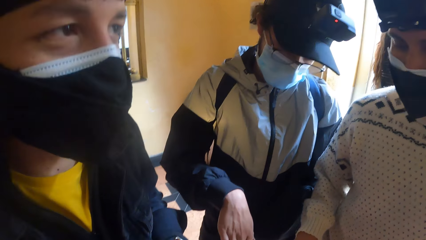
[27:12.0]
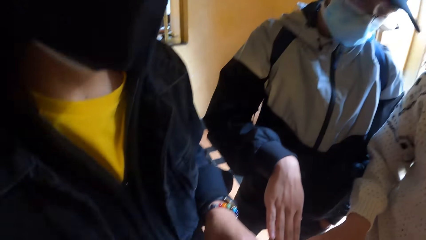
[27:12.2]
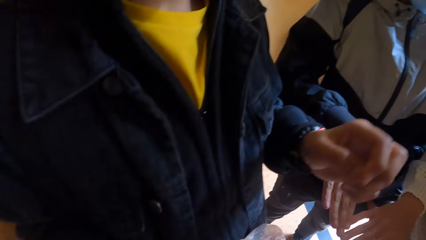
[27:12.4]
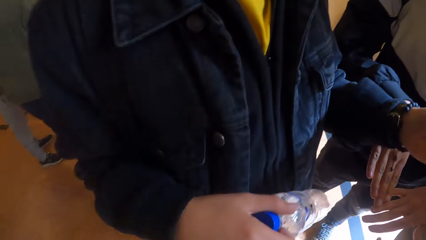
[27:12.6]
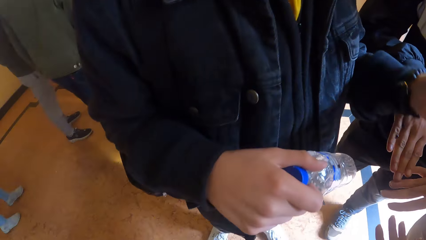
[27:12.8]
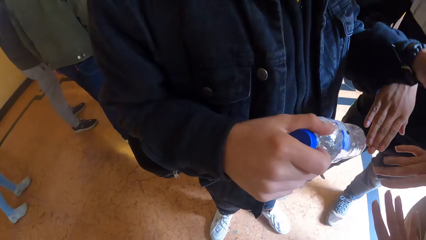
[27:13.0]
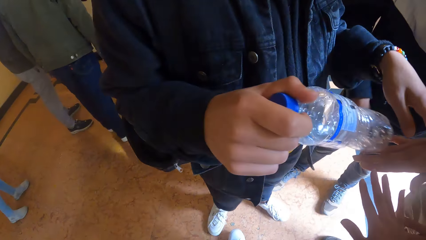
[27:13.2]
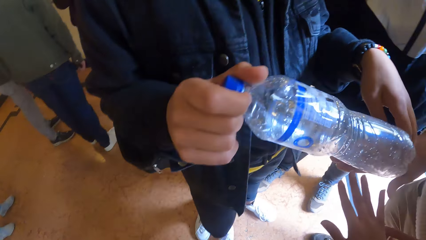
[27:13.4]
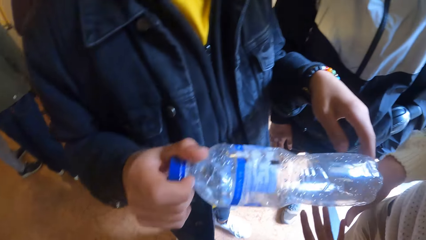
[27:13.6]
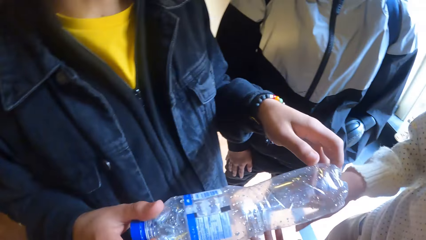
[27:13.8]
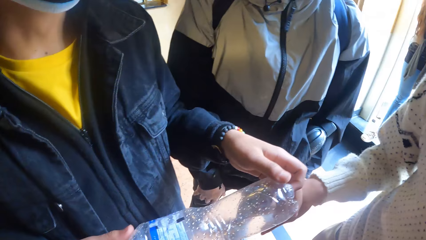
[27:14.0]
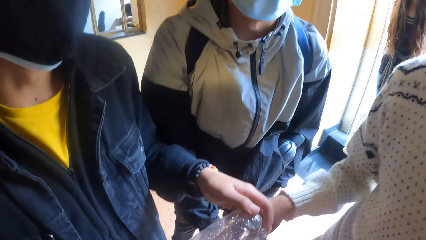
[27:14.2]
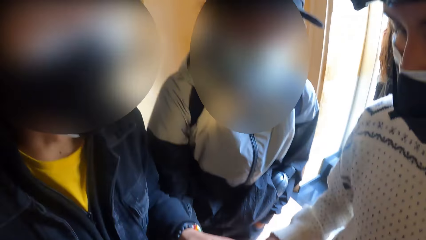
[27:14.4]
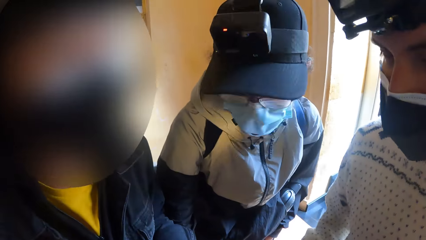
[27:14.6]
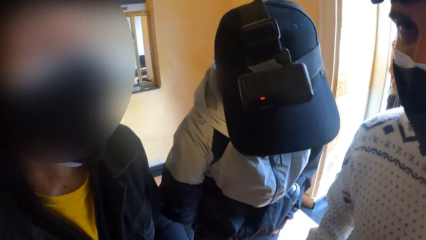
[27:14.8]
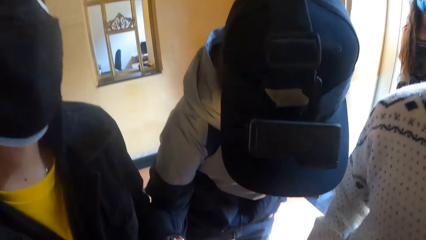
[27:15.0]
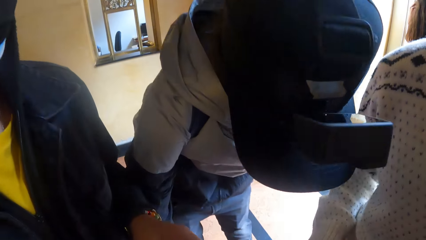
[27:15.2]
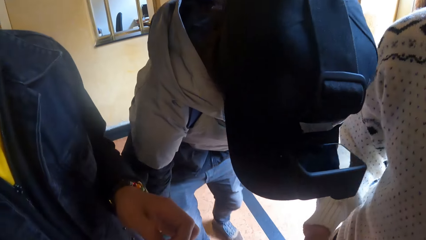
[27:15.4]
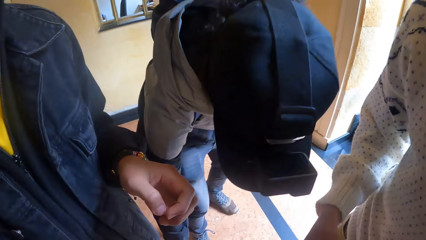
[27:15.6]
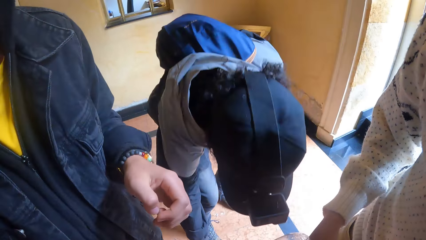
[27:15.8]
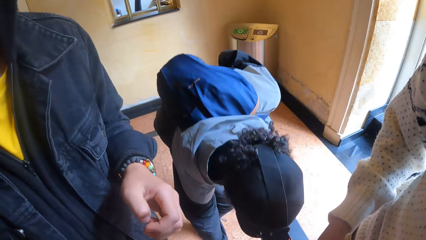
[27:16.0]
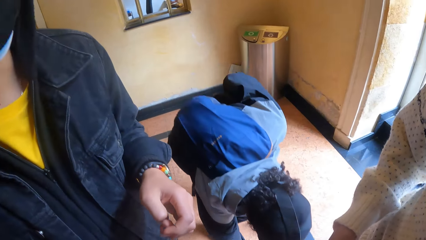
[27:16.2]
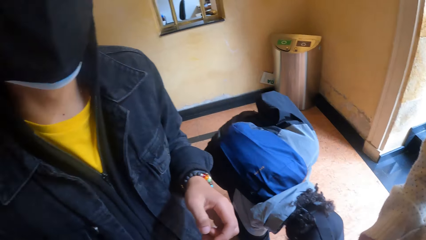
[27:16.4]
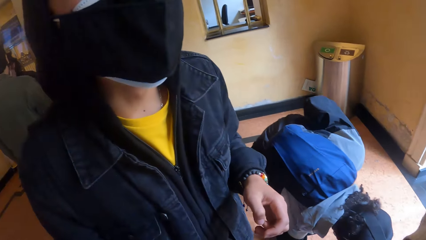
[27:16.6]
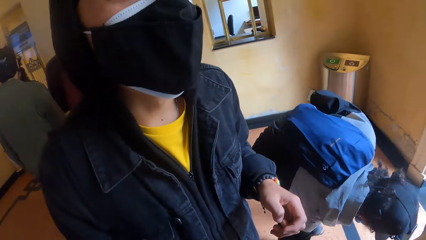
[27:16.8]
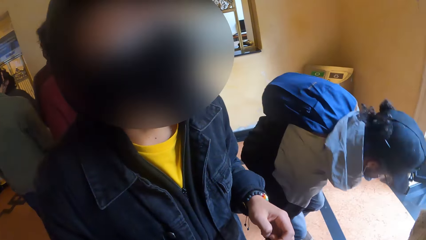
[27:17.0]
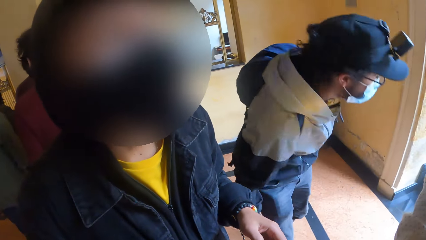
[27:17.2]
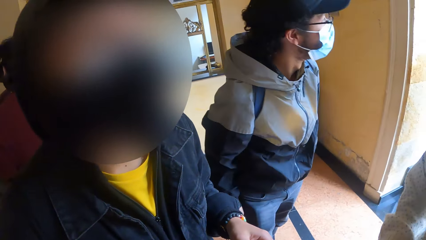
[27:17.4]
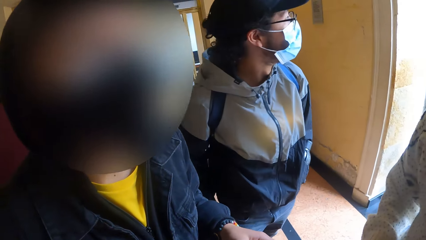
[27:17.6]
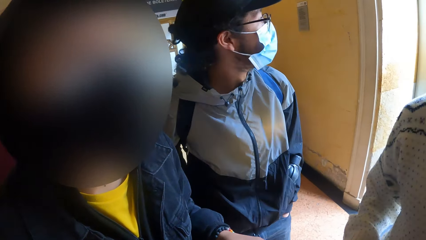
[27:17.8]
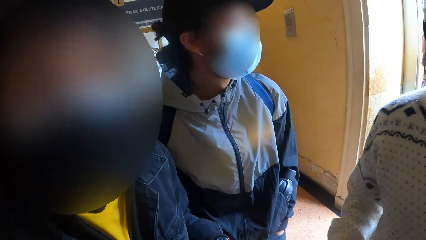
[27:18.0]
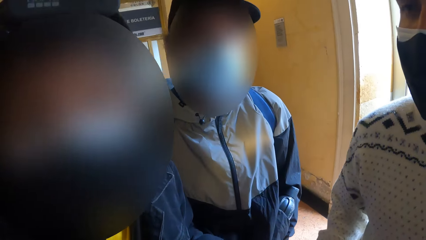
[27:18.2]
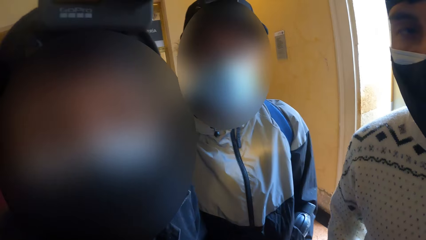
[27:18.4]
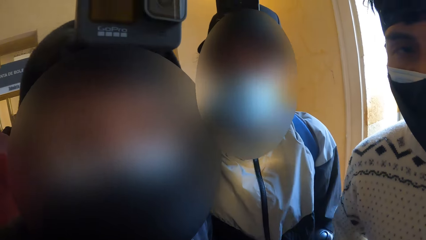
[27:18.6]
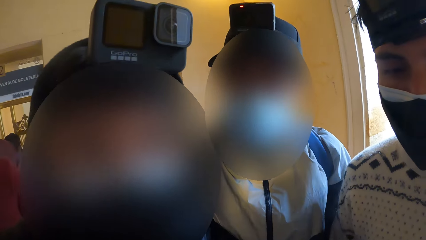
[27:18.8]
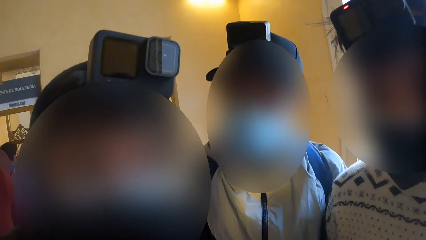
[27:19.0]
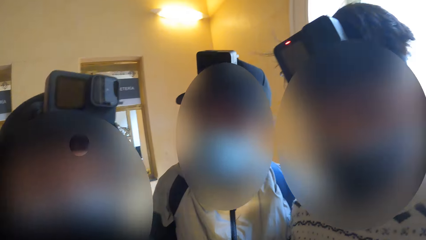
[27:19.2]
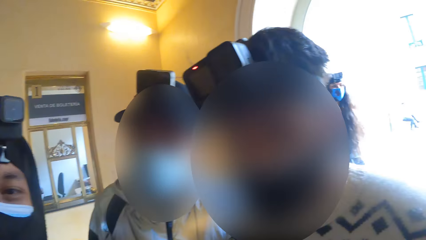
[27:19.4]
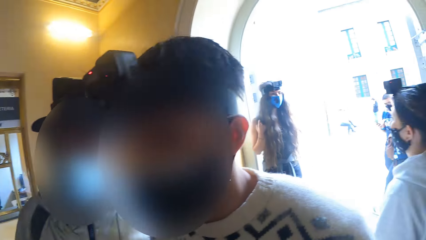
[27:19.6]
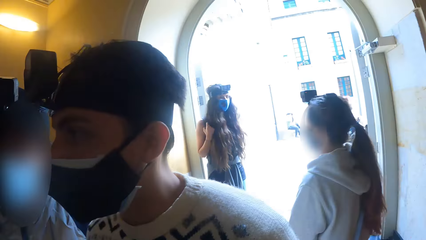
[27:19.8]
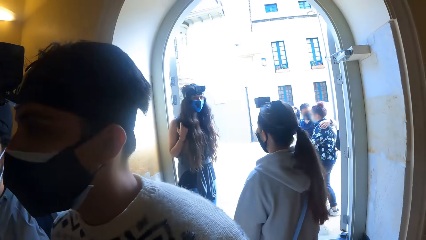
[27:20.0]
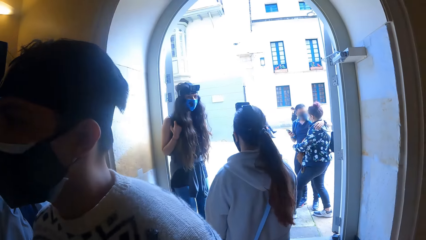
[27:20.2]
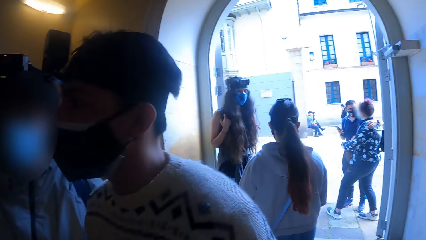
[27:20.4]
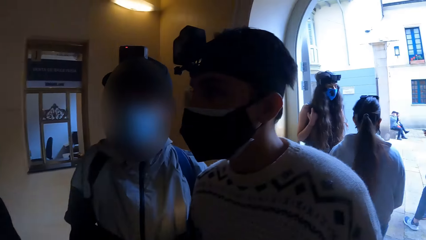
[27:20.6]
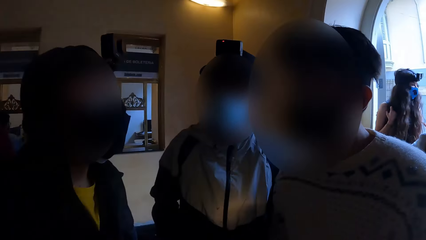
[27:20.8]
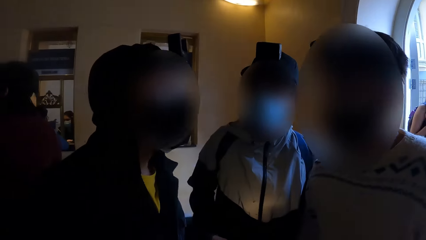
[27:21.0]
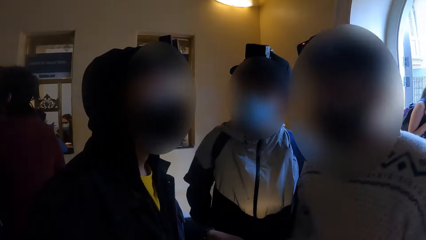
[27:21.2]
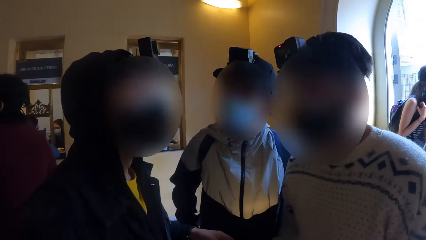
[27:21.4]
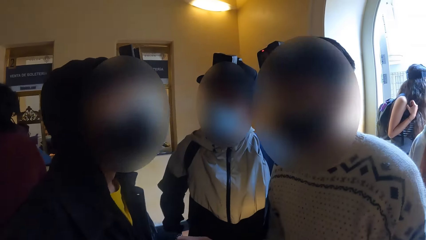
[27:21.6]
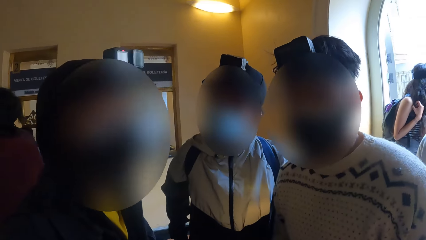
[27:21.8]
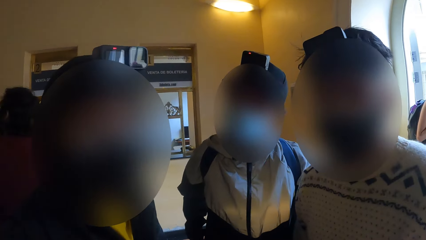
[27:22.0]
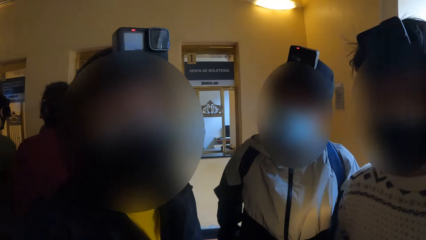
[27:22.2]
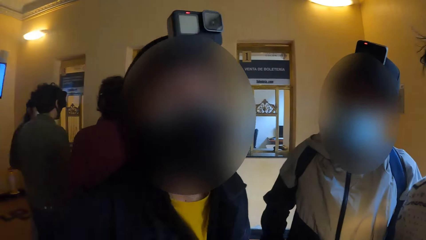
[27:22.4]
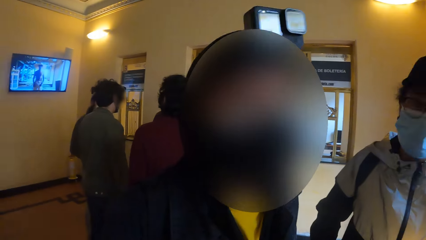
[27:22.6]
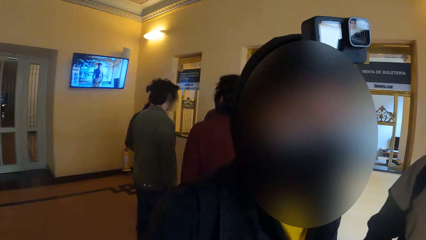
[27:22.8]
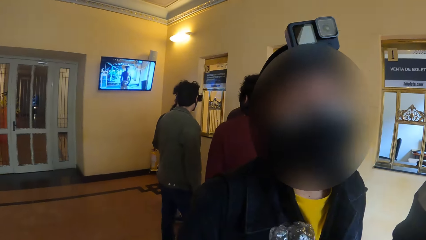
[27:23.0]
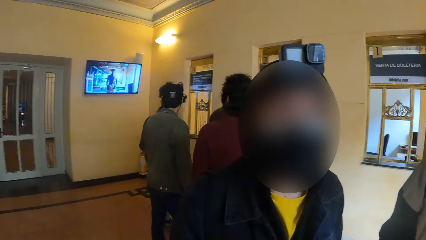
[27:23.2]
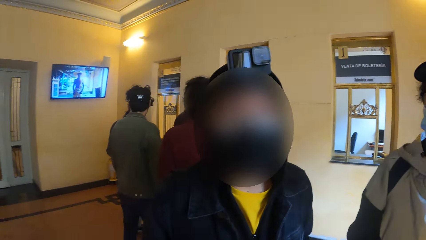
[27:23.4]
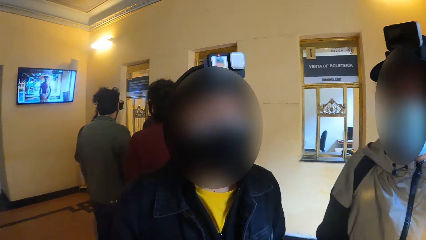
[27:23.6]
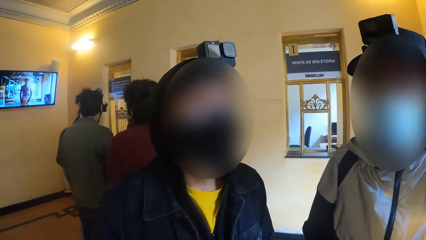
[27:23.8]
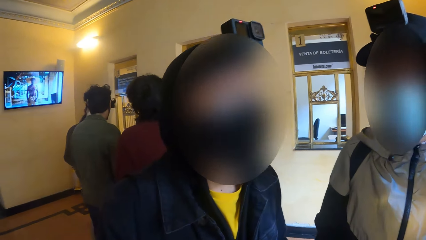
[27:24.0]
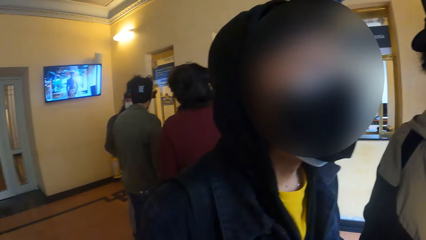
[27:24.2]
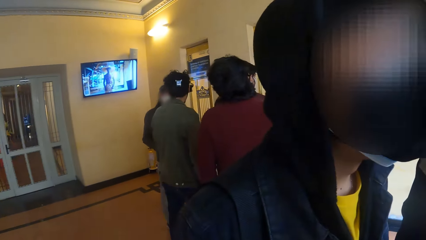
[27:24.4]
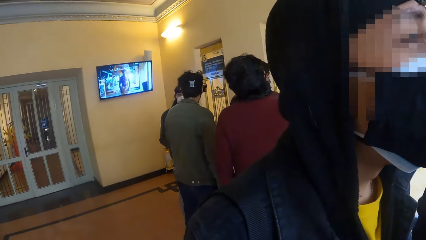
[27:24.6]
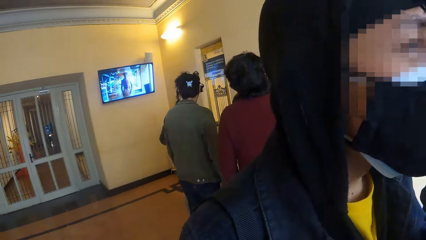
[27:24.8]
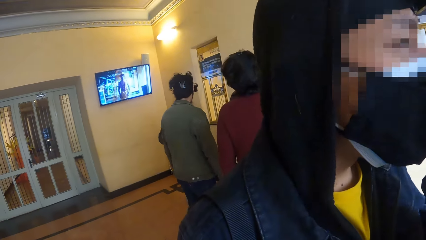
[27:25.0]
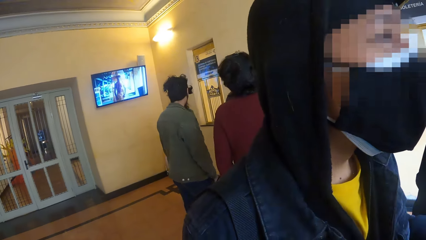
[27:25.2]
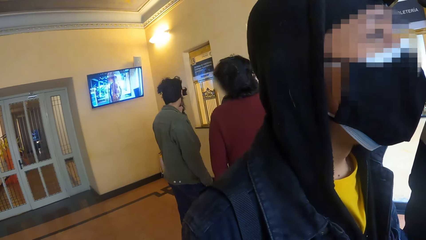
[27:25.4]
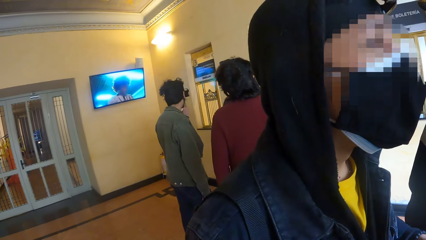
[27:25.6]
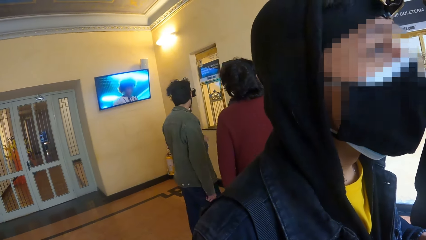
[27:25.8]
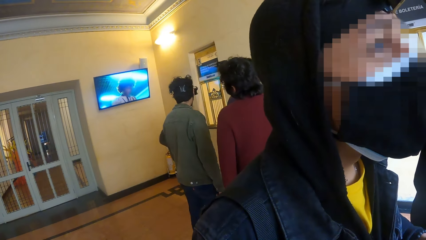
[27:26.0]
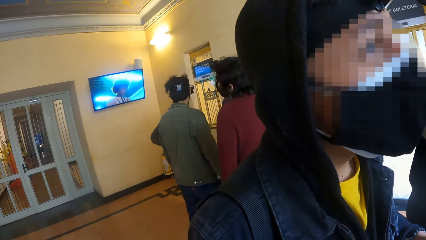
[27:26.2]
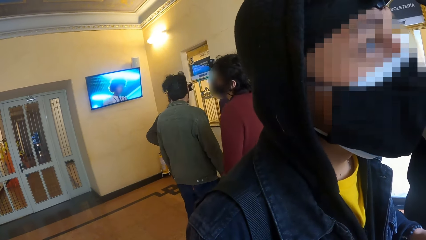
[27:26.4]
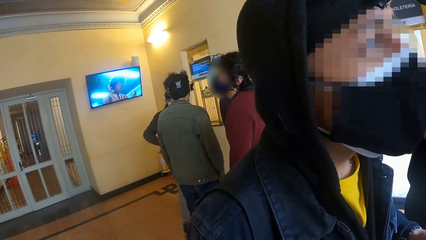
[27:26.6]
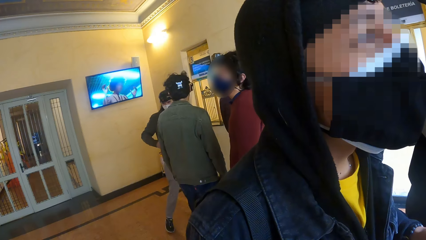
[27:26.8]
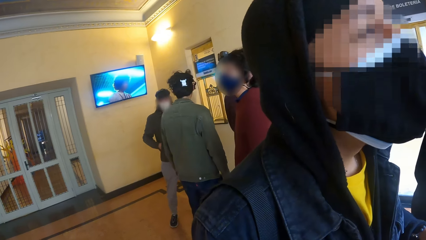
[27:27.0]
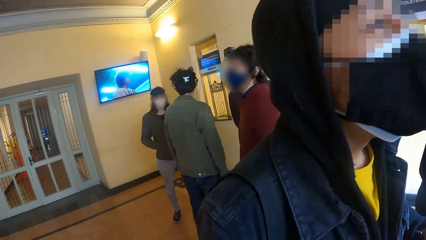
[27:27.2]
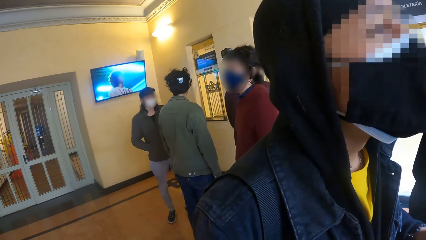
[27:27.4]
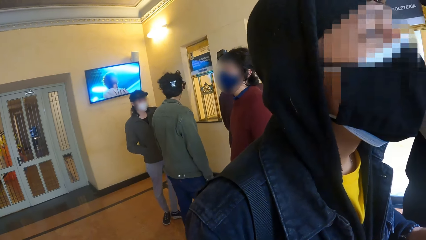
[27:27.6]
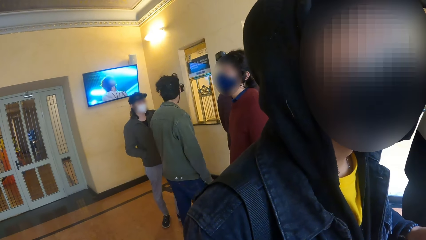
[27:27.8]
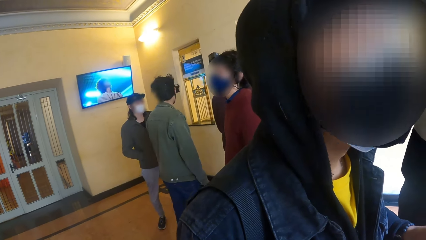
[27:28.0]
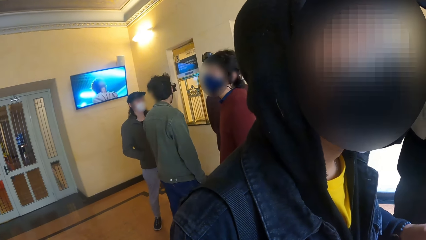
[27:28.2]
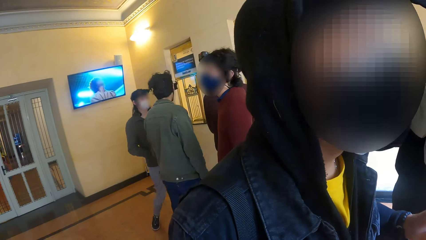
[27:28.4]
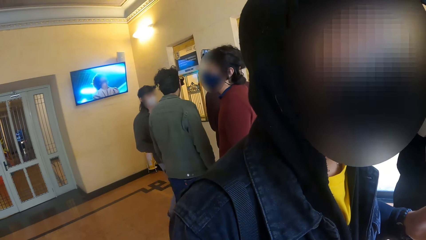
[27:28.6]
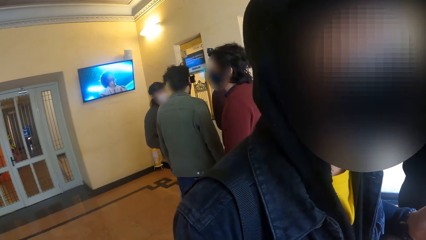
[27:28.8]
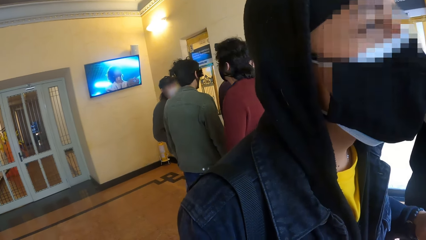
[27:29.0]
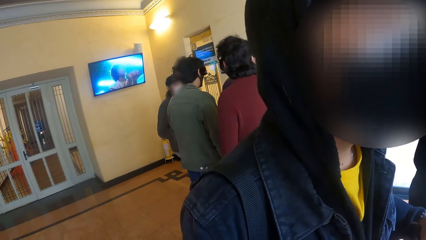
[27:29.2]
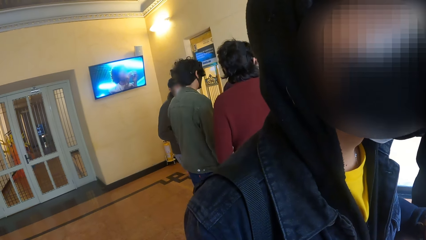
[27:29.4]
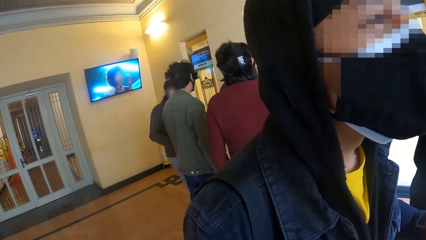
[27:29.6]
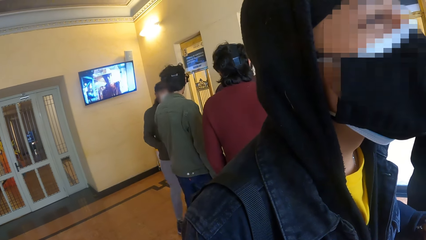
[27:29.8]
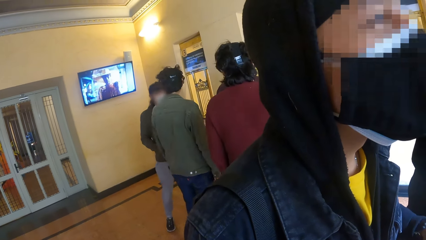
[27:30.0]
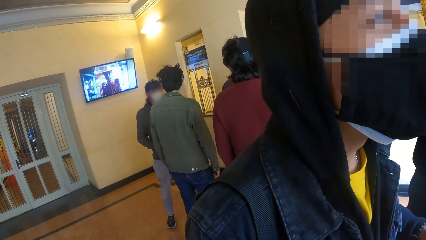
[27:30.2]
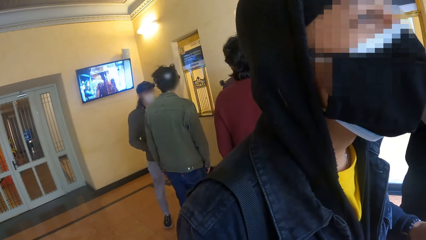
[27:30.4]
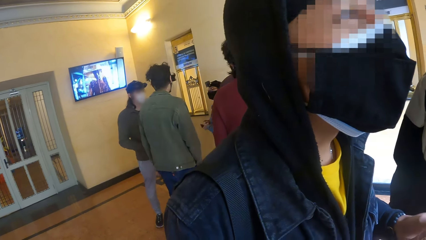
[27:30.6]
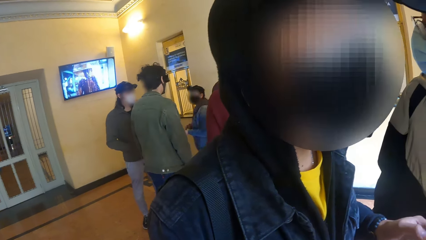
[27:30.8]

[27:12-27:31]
A man touches the water bottle in his left hand with his right hand. Another man picks something on the floor. The other man bends. The camera wearer interacts with the men. A woman walks out of the shop. The camera wearer looks around. A man converses. Another woman interacts with other women.
